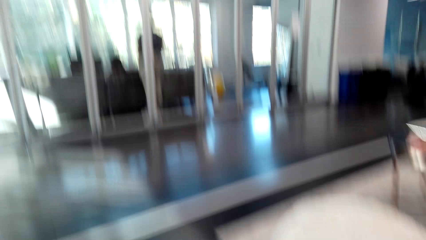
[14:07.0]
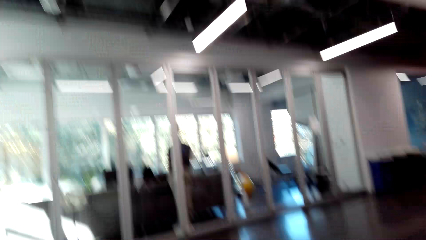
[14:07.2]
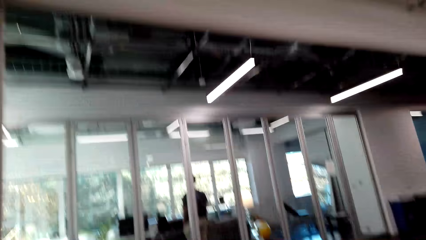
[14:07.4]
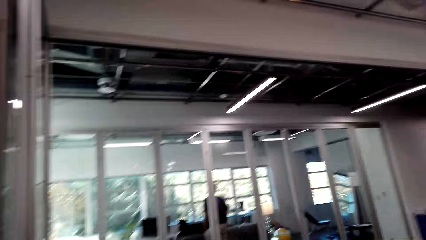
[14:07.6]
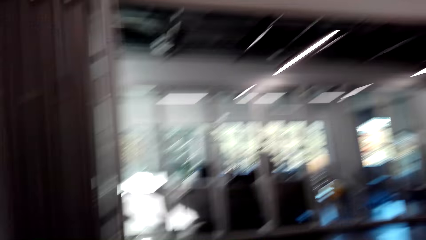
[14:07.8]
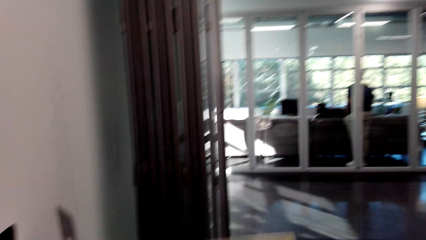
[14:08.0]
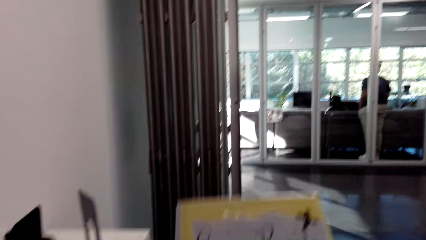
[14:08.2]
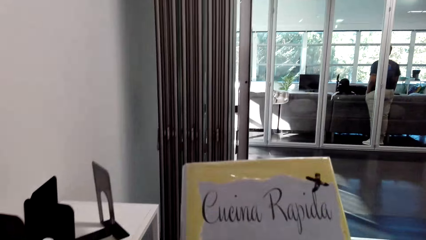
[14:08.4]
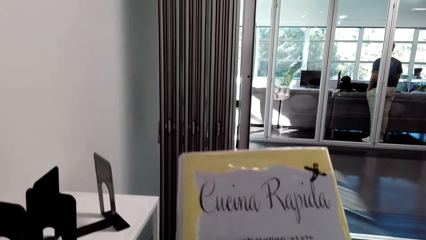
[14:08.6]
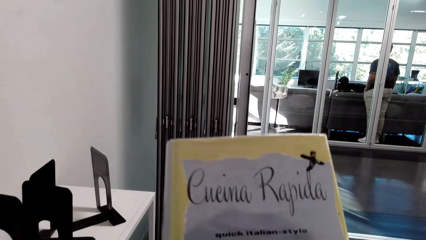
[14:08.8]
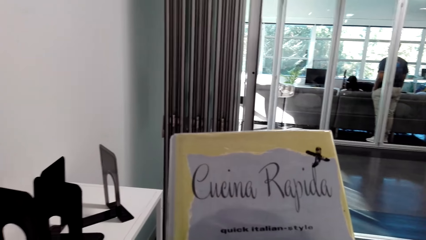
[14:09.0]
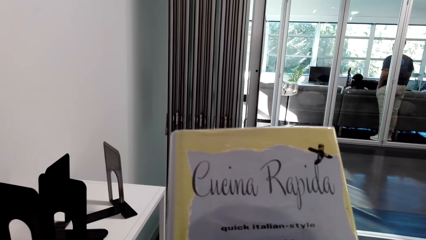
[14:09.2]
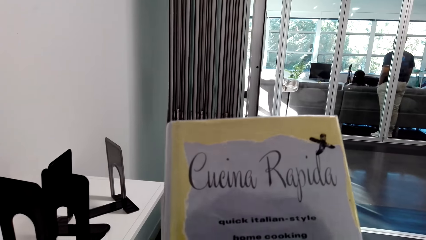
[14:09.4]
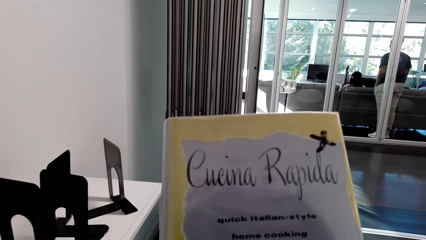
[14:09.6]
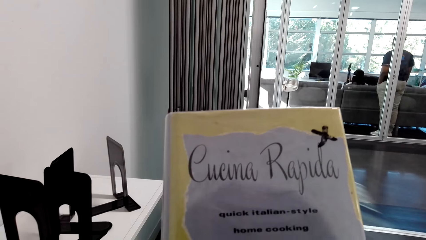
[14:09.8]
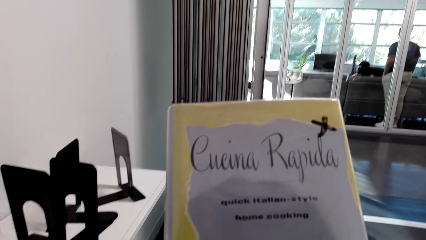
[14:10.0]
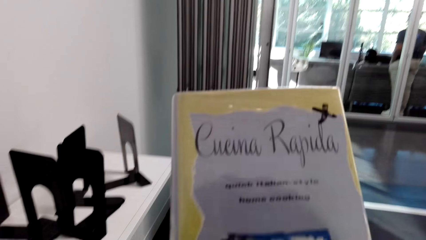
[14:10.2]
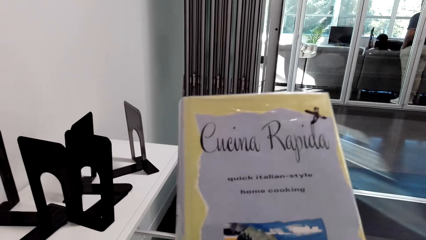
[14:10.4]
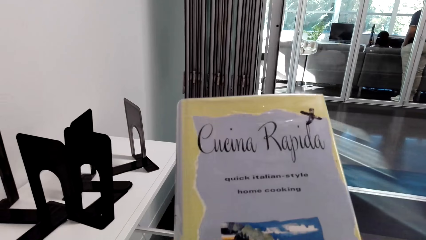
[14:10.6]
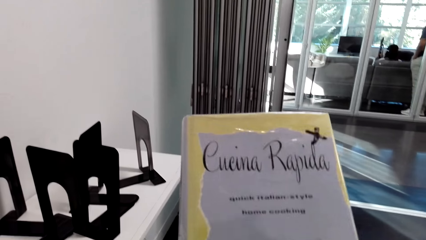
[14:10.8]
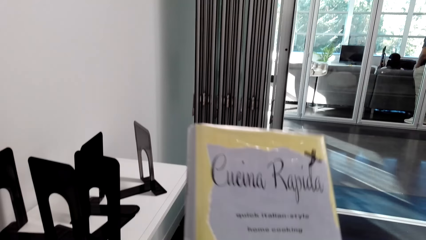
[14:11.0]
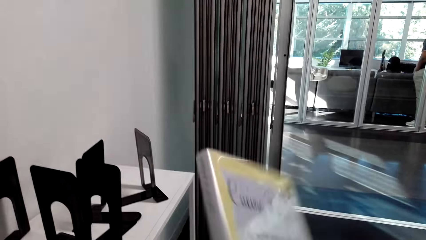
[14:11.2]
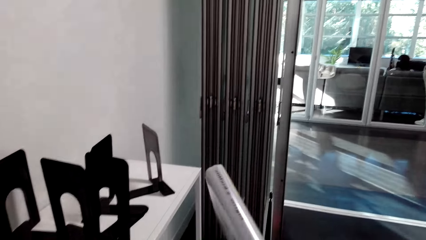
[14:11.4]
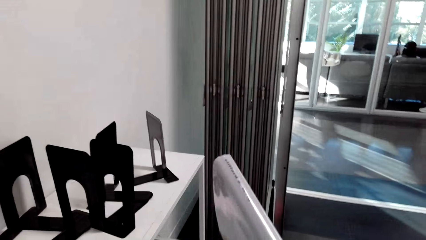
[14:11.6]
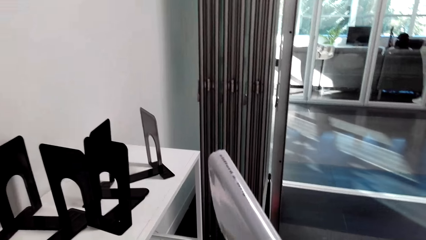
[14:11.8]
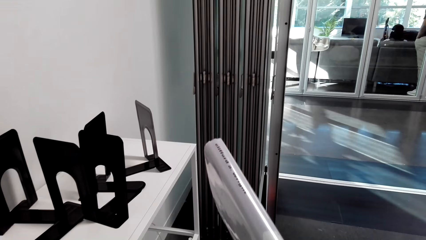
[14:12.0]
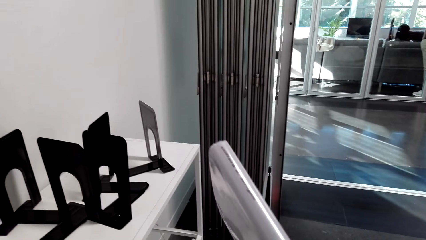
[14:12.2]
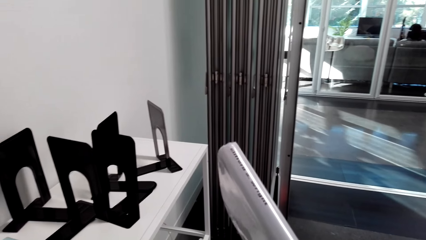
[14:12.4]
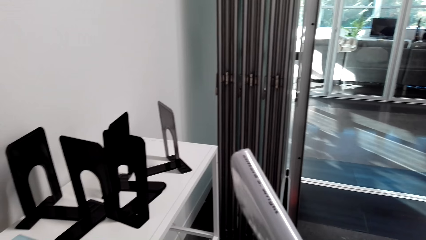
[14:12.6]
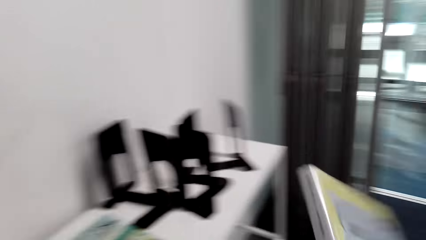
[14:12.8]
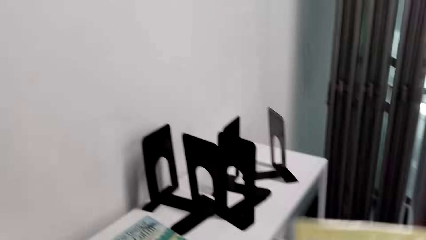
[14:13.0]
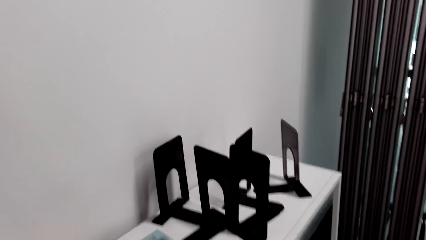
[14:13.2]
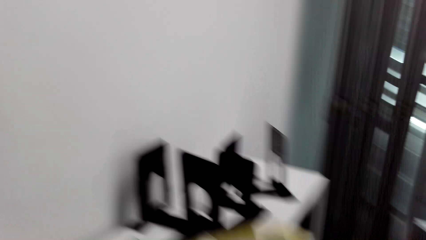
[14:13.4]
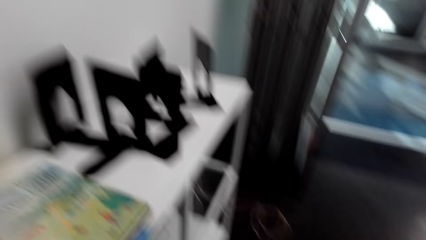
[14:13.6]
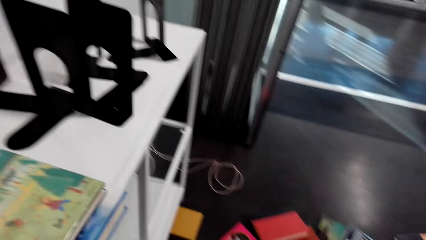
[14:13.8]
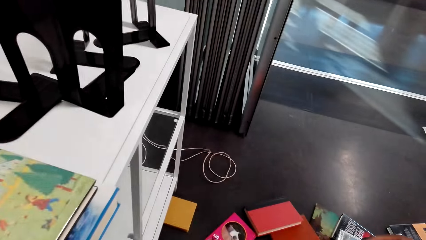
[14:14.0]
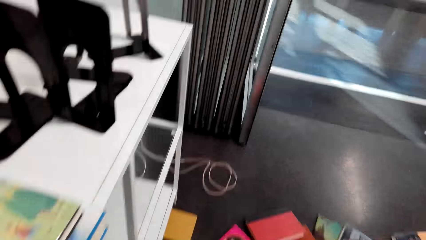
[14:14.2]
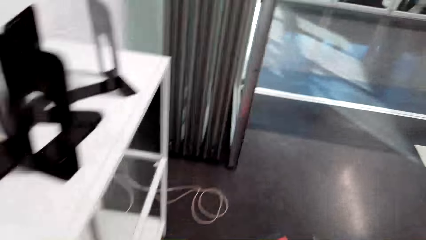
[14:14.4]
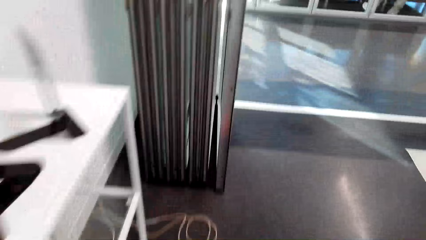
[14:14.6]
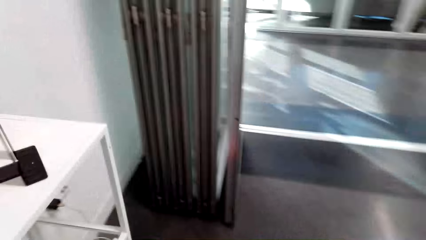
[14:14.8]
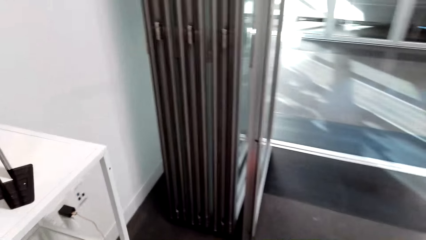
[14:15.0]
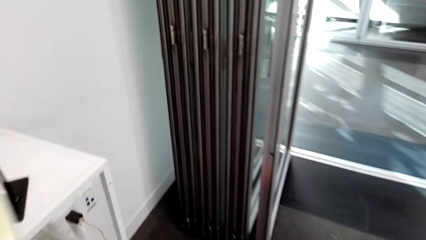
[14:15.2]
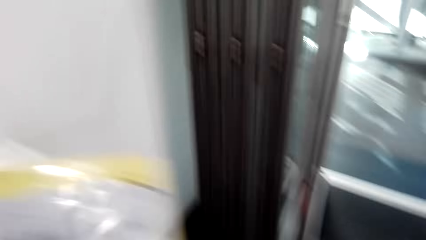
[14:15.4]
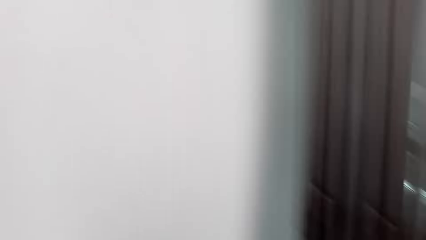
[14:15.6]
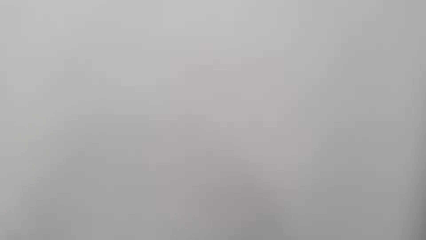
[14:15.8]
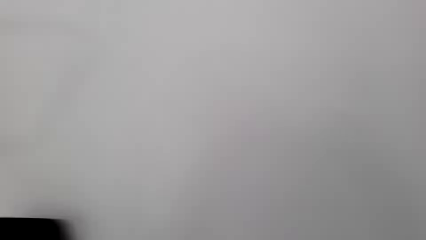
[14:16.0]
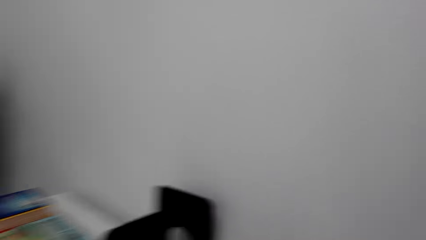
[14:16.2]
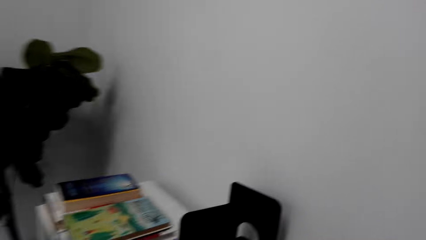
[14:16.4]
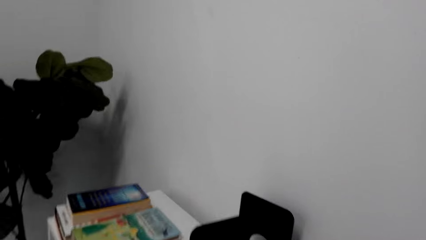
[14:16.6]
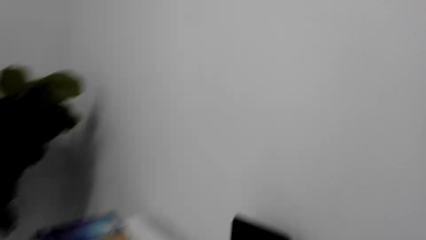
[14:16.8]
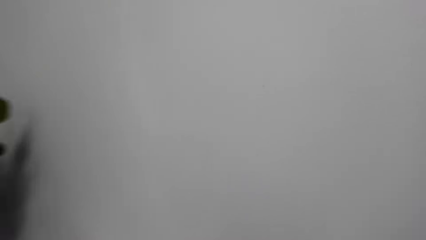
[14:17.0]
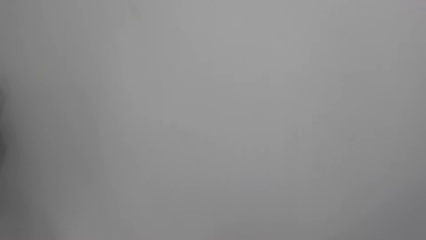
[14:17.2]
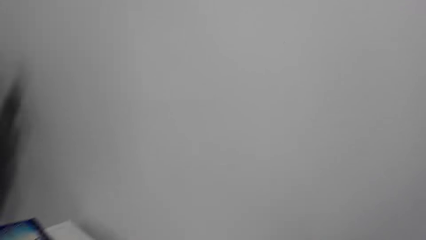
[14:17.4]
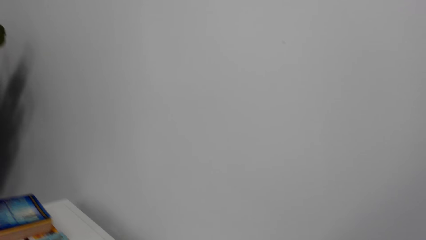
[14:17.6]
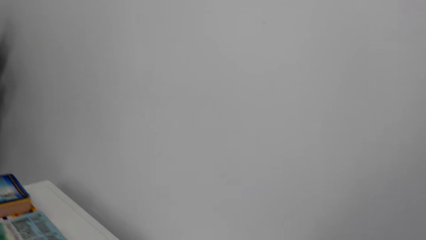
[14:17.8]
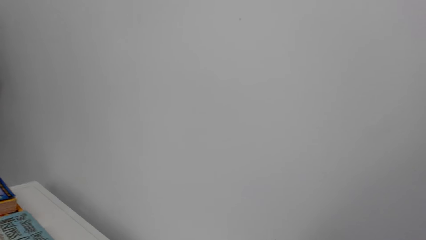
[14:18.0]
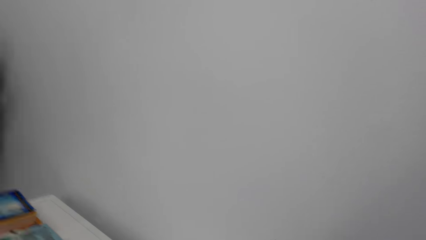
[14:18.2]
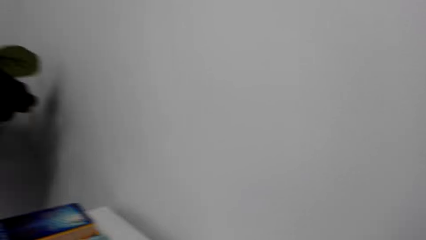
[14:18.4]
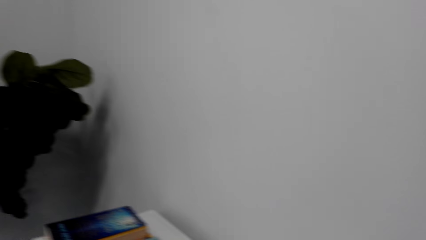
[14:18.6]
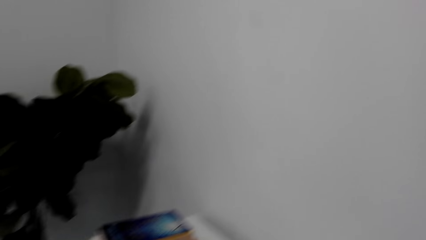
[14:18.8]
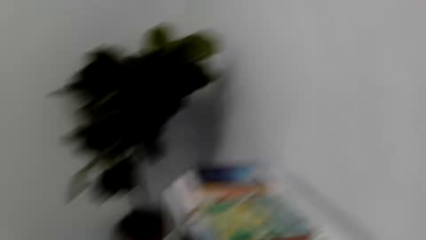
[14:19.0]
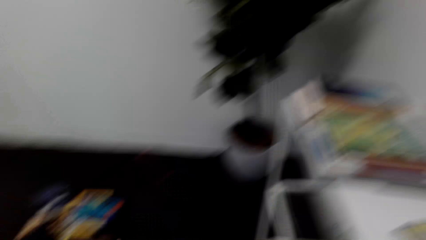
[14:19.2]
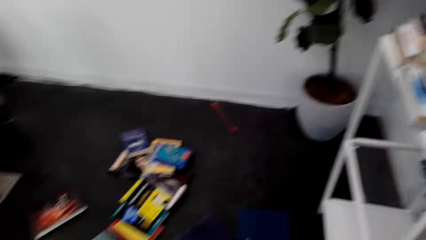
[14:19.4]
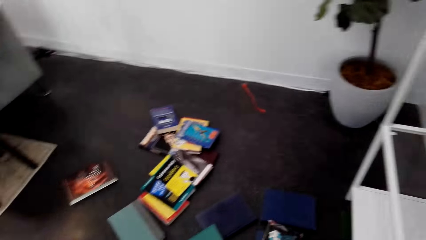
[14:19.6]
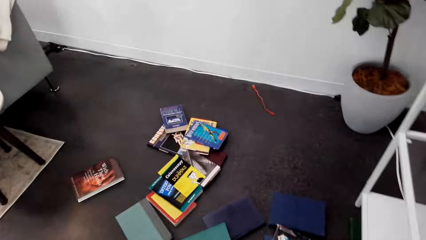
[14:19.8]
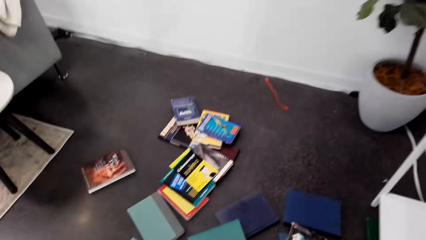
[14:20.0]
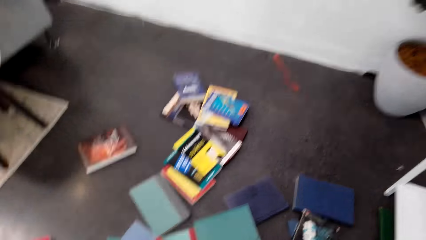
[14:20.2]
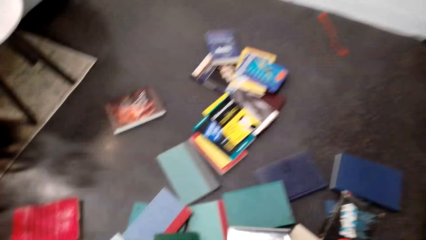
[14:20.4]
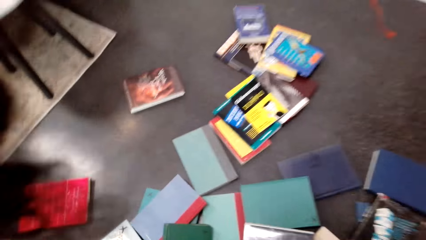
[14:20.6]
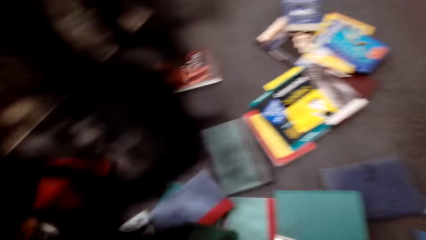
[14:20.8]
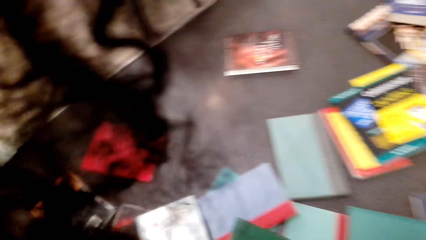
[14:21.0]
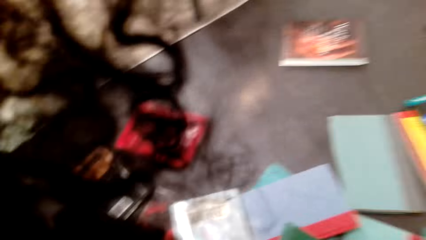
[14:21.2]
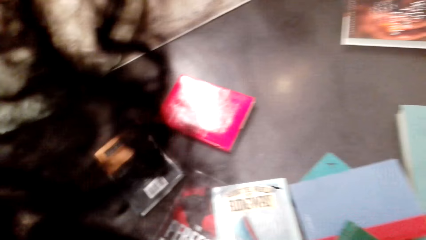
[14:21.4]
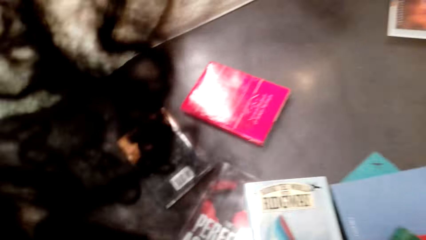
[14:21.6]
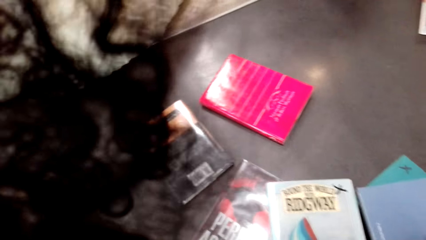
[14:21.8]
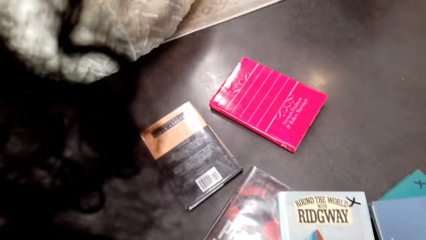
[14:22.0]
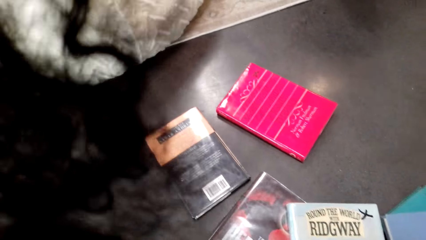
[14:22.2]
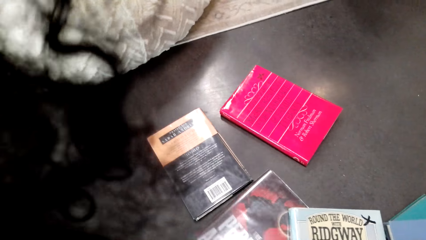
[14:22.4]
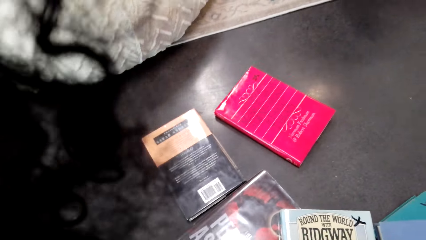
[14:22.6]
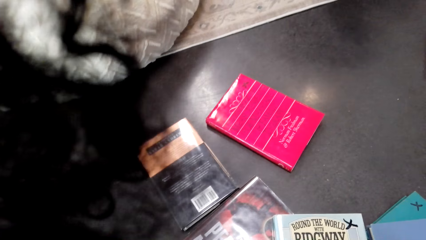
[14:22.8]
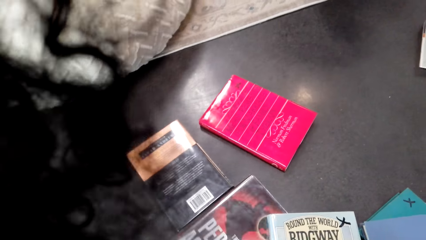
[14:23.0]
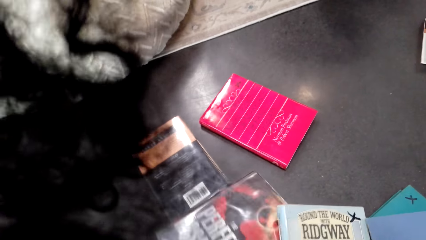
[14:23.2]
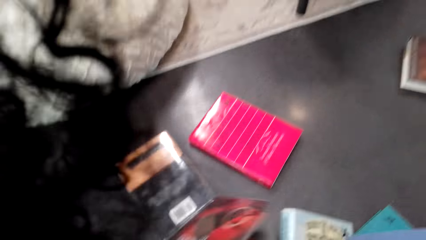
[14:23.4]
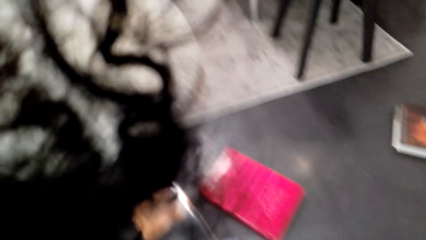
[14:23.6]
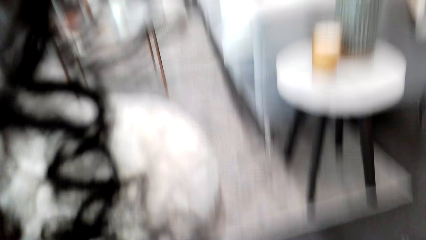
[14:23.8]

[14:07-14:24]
The camera wearer picks a book or novel from the floor. They look around the house. They hold the book with both hands. They read the cover page of the novel. They turn the book with the right hand. They read the novel cover page. They turn the novel. They look around. They place the book on the table. They look around, walk around. They move a bit. They pick the book on the floor with the right hand.
